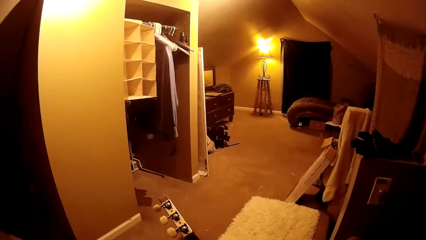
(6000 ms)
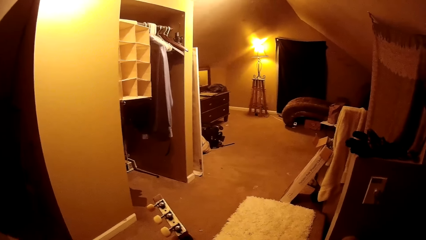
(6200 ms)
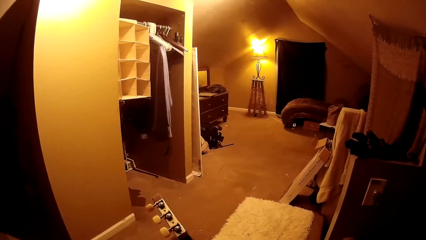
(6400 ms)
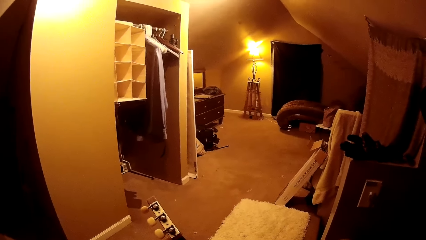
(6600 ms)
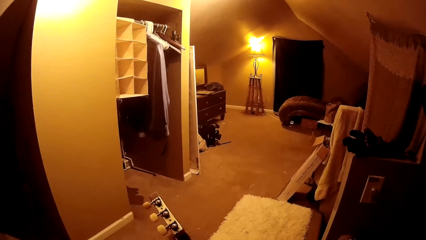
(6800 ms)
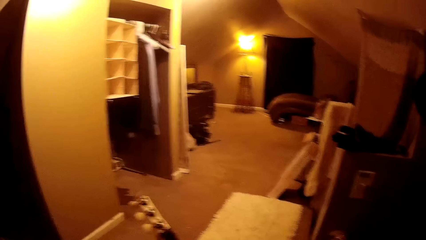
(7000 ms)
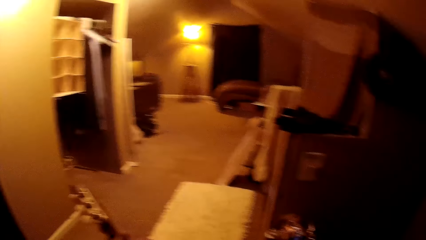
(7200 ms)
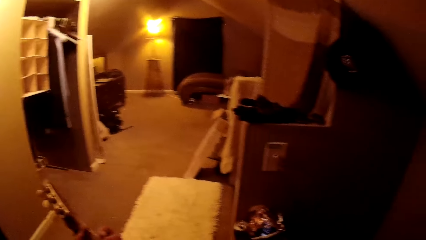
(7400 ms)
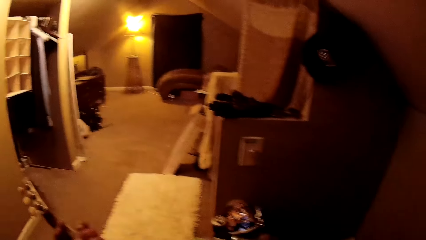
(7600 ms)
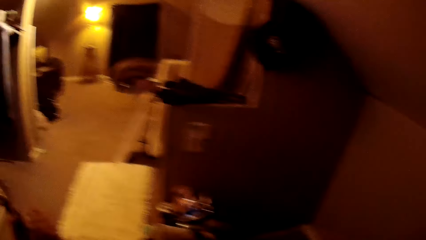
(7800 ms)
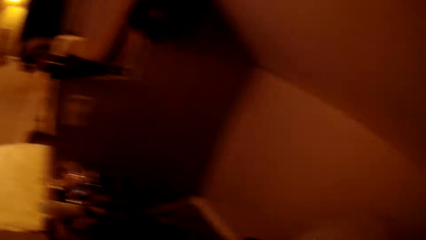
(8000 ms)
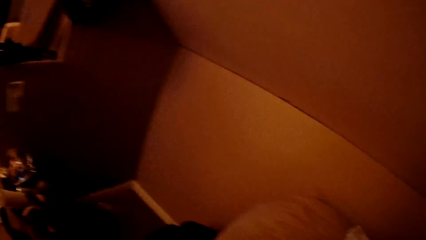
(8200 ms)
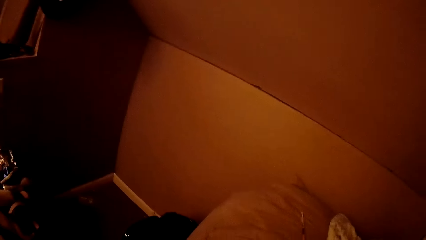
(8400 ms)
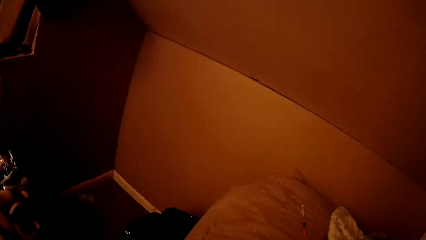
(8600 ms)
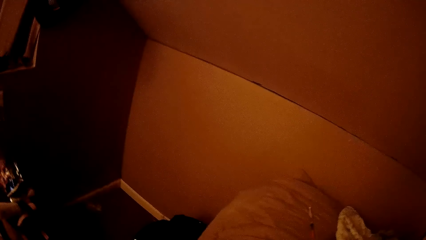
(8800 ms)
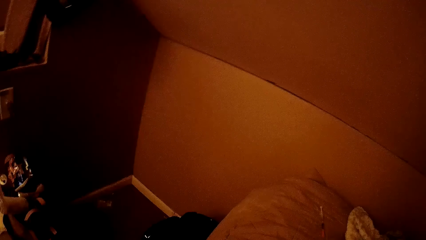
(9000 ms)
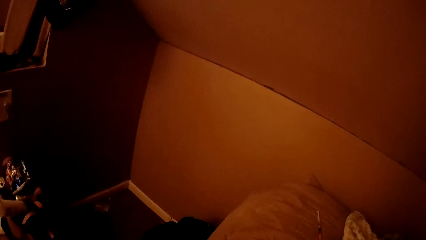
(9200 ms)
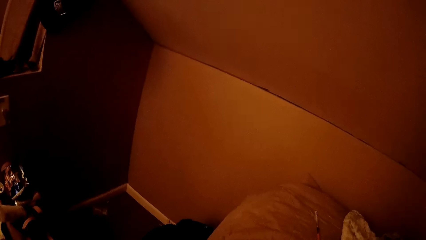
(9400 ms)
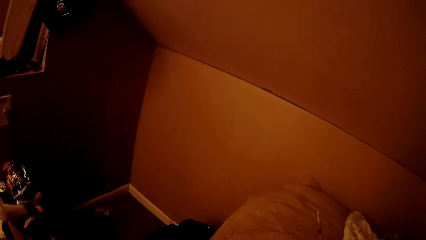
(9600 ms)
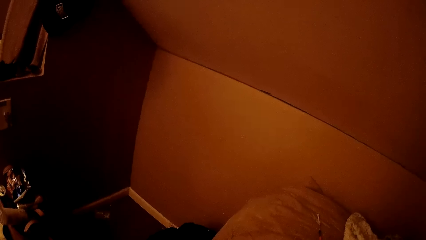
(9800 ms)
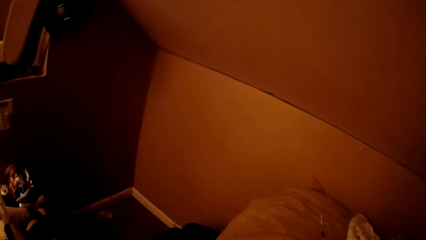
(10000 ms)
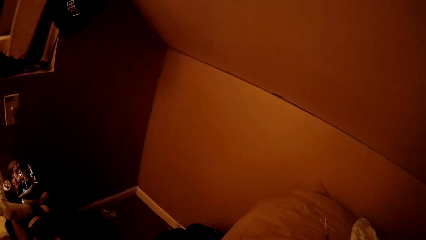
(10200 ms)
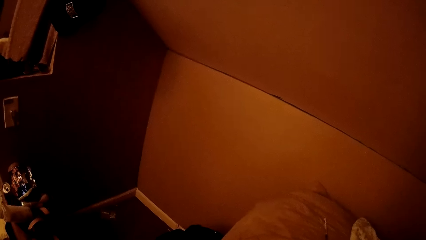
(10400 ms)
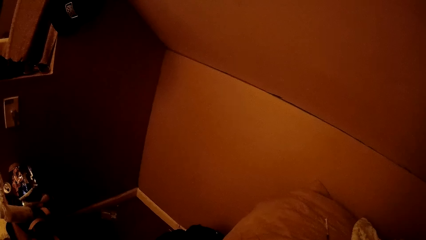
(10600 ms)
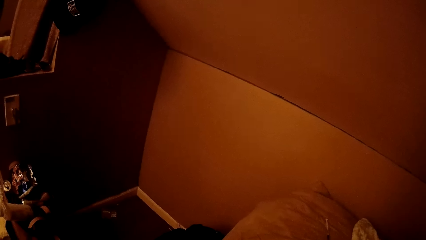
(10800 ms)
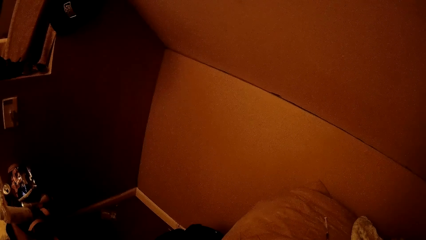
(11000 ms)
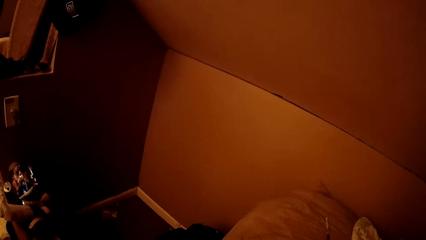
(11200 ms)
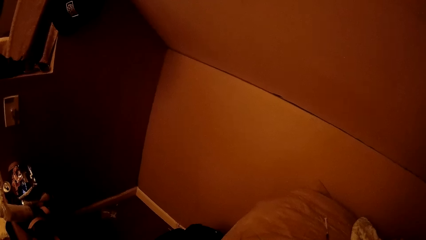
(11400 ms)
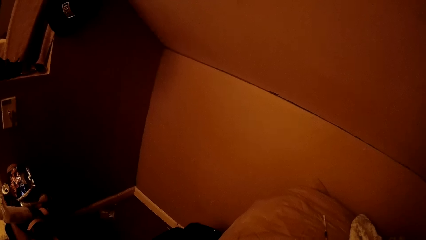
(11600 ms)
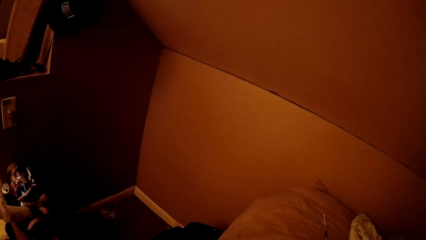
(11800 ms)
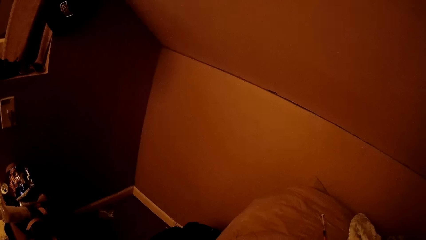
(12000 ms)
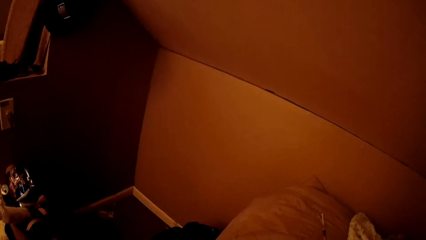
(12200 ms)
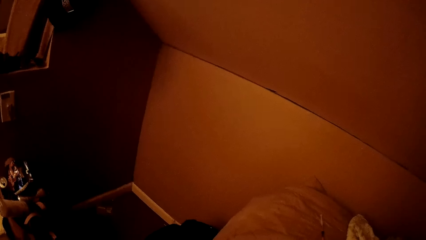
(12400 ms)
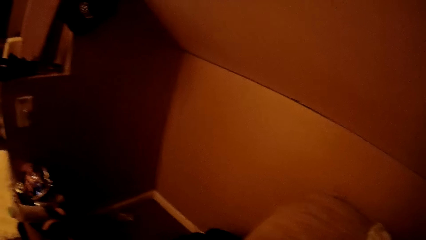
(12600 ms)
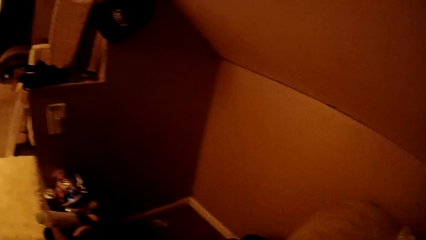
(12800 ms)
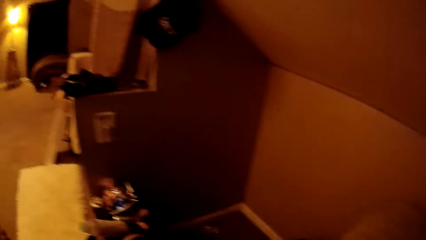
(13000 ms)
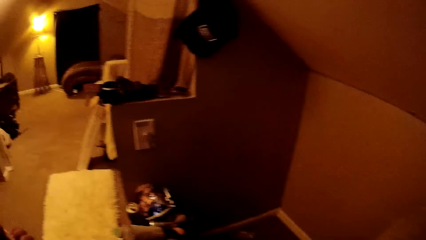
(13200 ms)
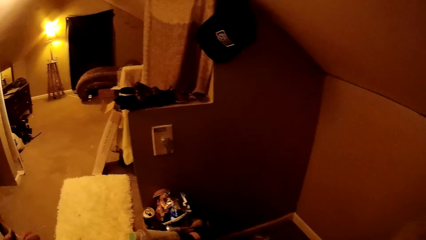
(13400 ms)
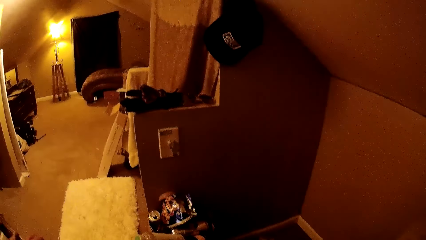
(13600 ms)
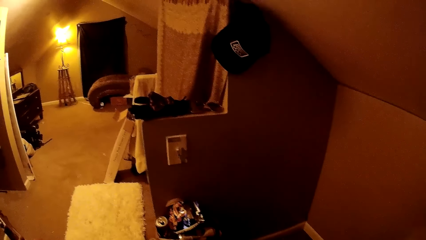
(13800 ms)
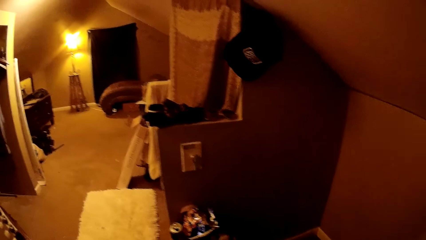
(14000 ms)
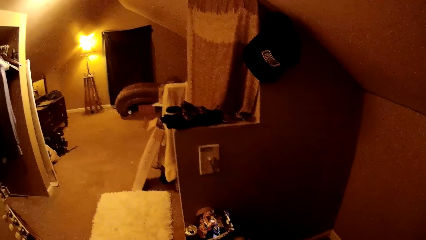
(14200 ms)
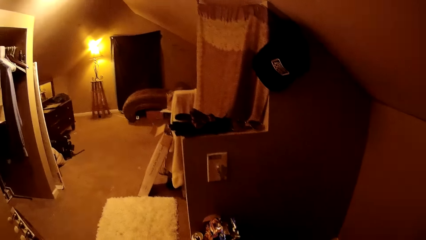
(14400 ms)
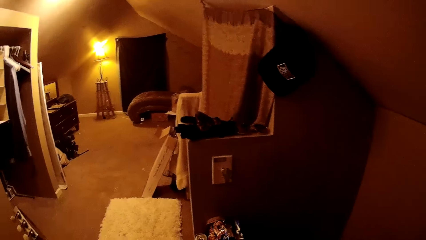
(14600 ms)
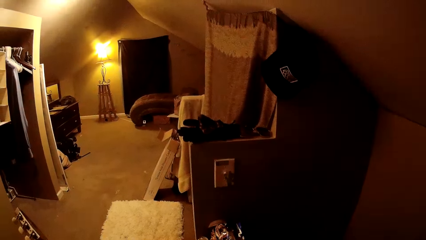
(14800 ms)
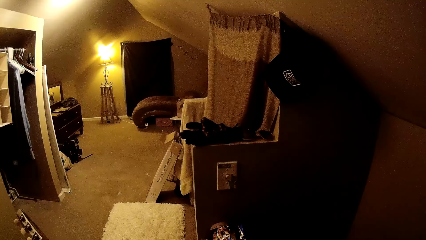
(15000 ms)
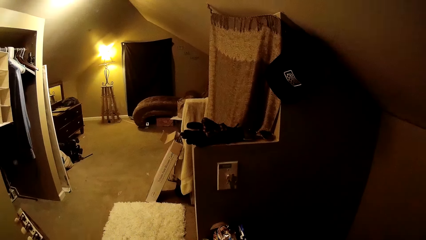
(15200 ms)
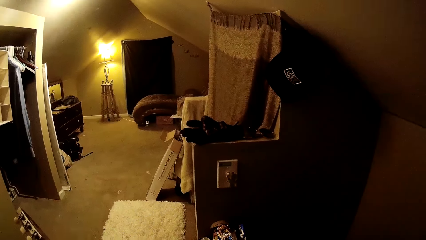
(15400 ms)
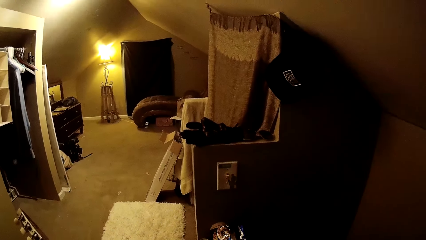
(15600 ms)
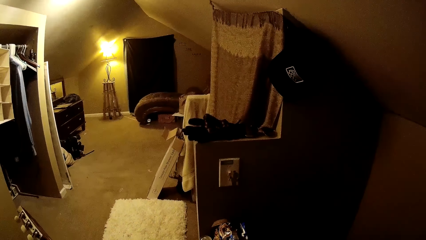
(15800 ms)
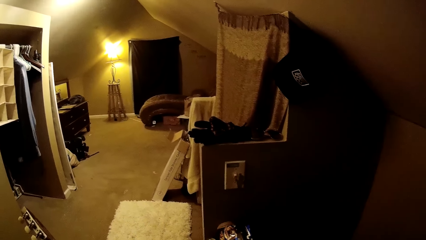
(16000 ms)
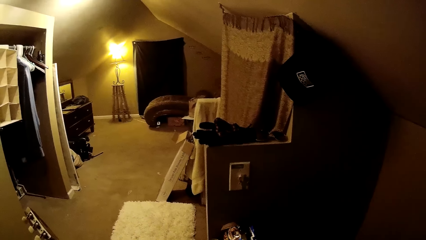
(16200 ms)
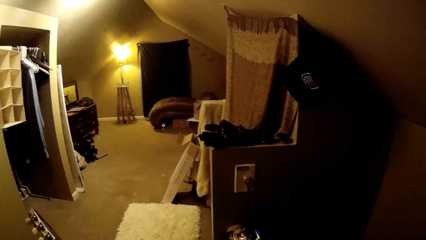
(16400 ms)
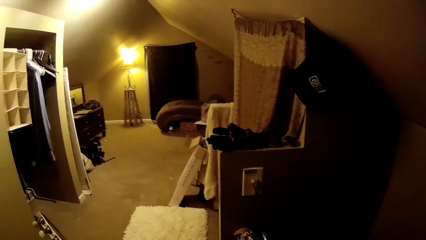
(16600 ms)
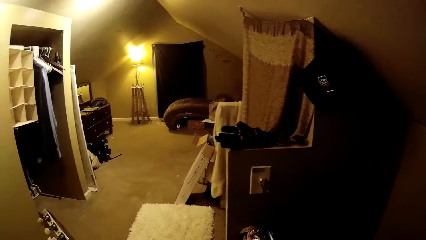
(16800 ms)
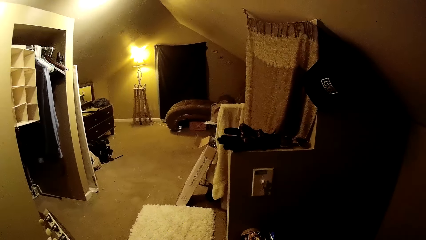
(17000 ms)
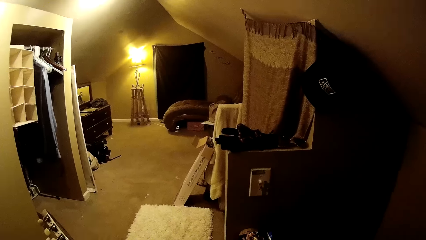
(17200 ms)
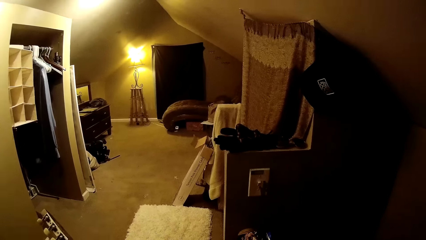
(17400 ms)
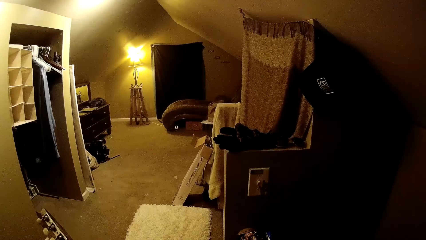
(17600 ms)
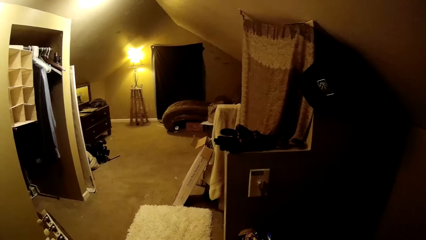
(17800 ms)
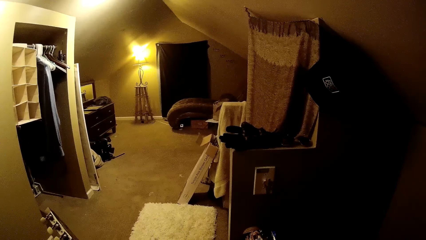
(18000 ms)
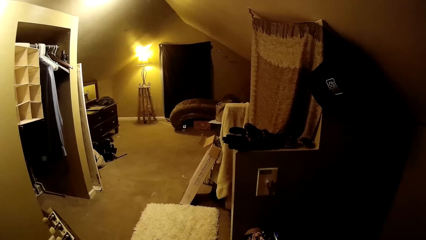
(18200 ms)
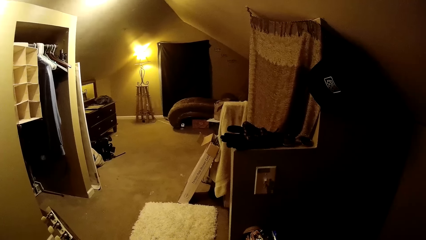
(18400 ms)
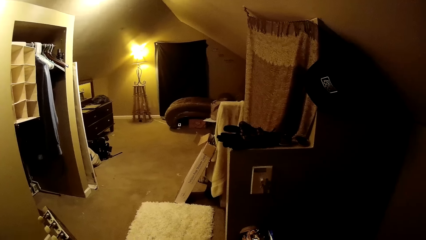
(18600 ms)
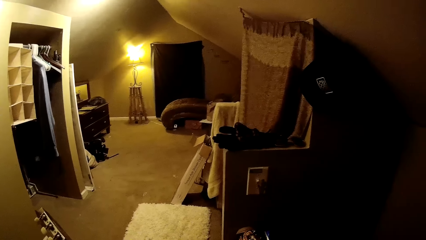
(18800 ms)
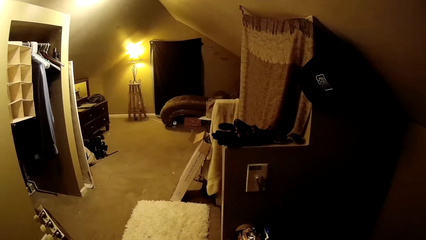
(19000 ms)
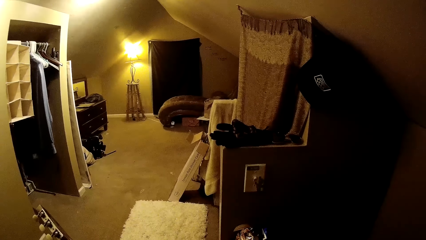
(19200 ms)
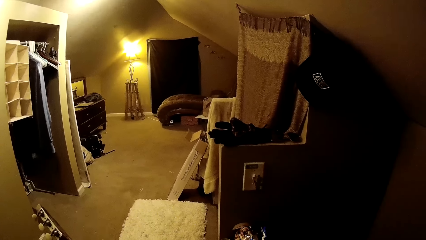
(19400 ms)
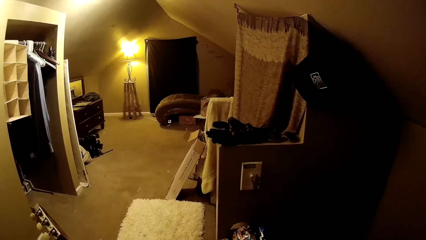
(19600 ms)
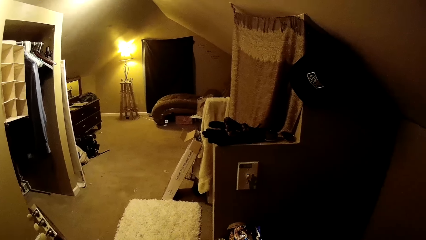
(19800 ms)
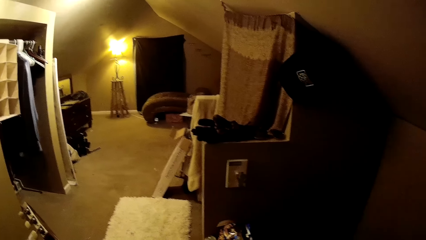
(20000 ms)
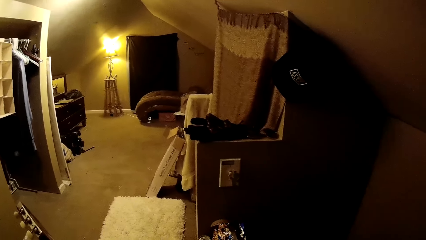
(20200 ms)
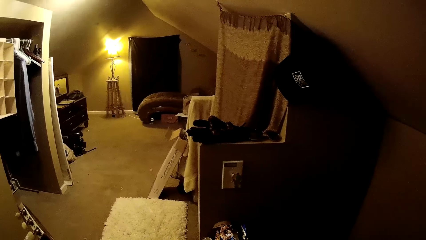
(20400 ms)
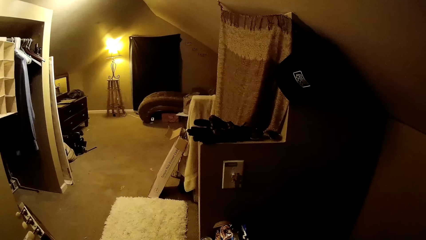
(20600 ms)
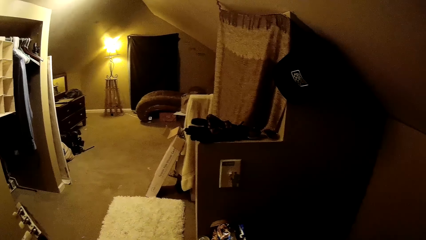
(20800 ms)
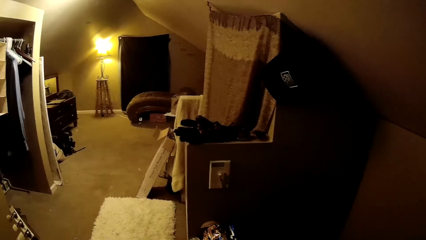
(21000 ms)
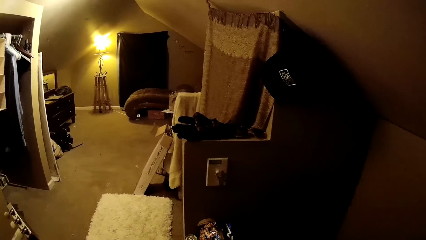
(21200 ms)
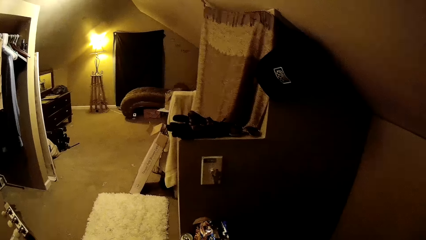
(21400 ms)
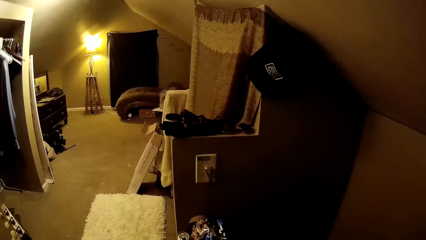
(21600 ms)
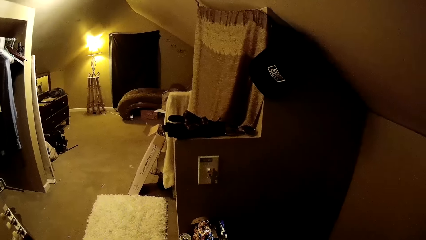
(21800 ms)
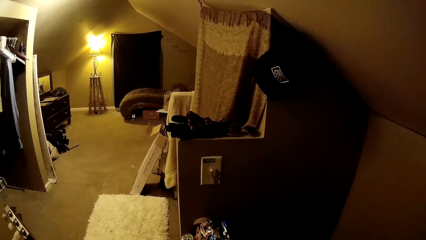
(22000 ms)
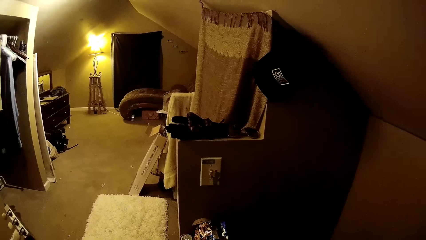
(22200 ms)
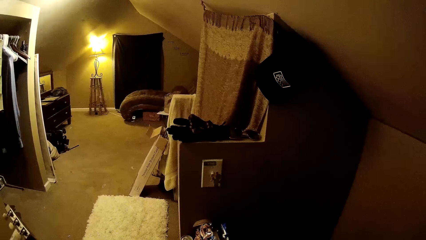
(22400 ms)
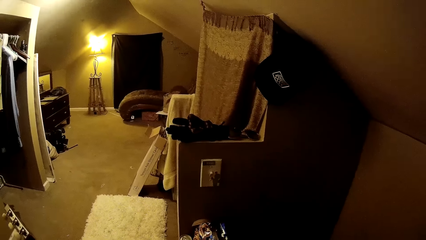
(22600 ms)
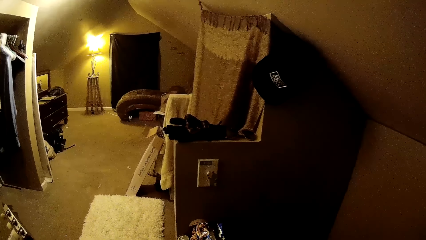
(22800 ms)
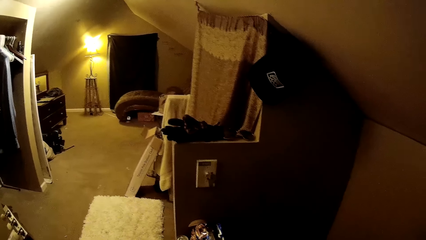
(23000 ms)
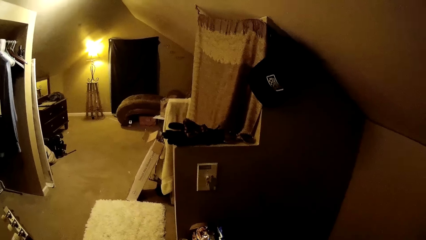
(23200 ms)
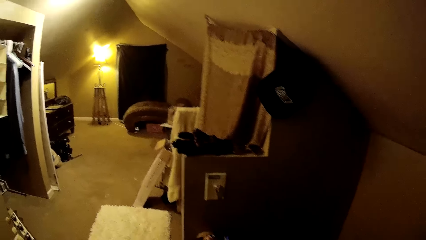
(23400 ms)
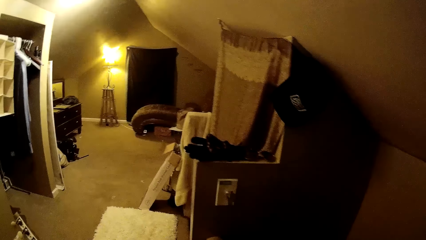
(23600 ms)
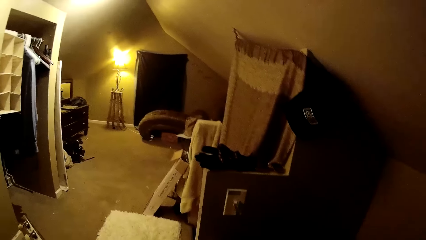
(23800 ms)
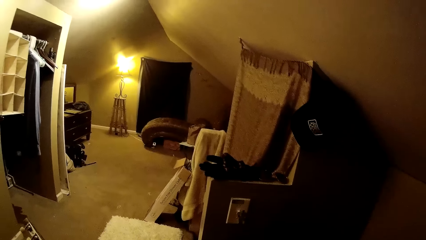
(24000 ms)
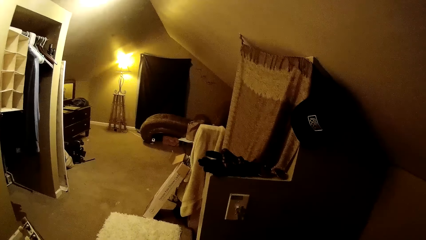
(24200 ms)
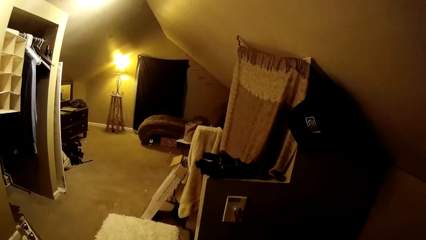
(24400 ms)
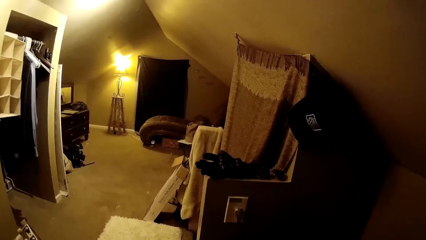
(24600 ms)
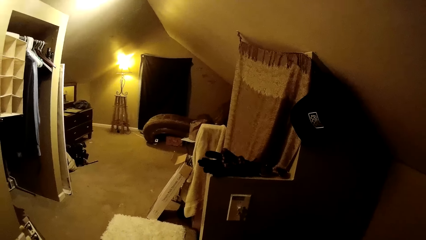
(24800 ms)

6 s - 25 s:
The camera wearer turns to the side. They play guitar.
